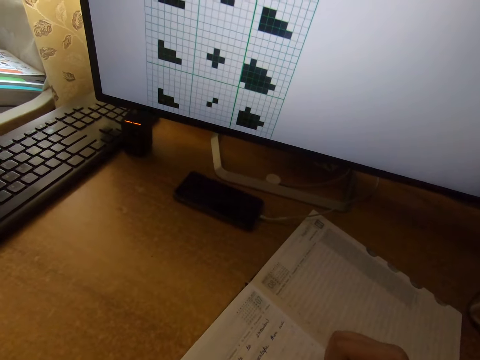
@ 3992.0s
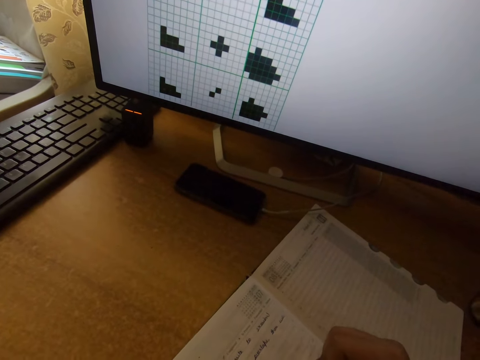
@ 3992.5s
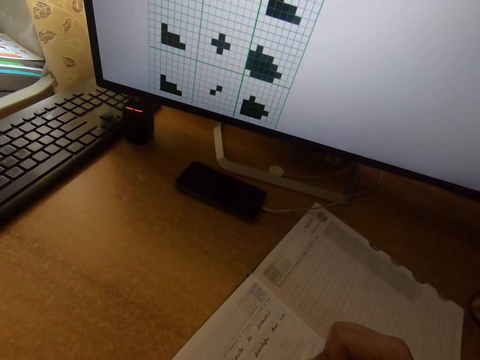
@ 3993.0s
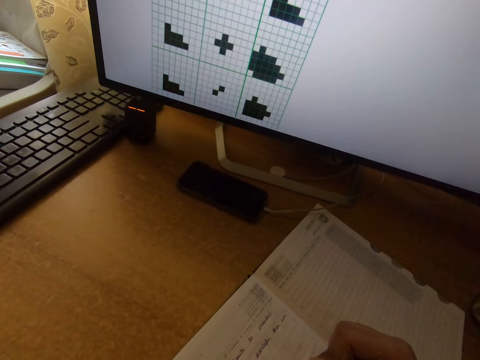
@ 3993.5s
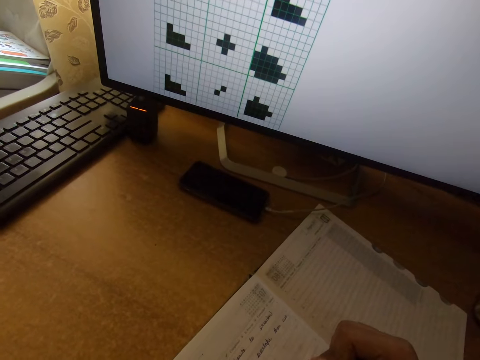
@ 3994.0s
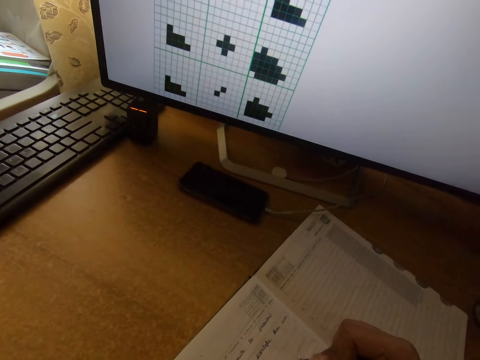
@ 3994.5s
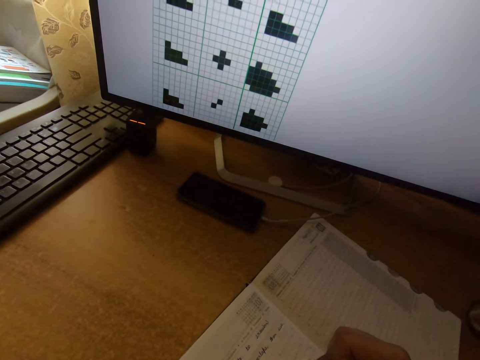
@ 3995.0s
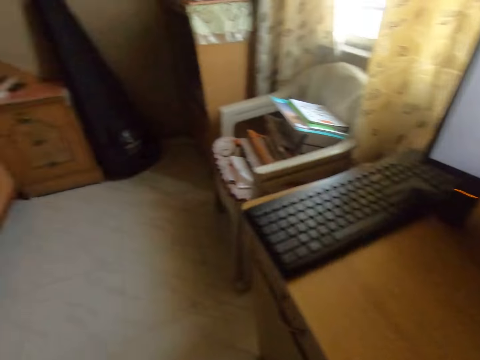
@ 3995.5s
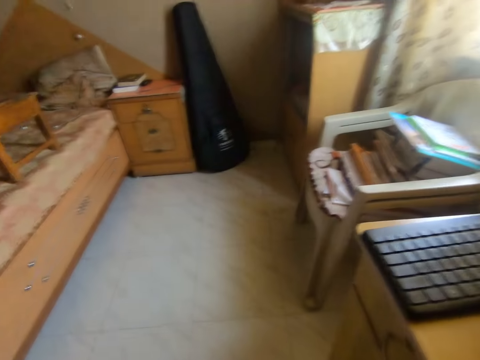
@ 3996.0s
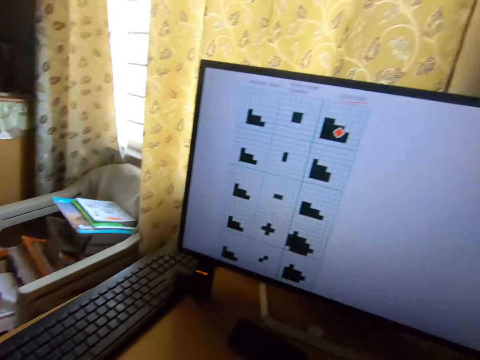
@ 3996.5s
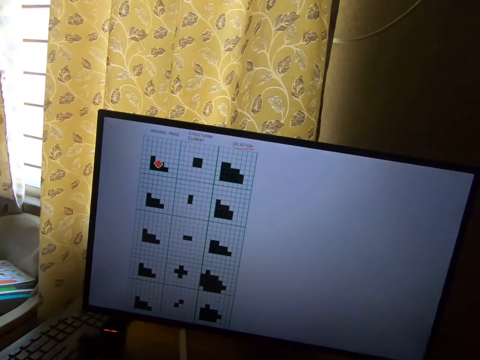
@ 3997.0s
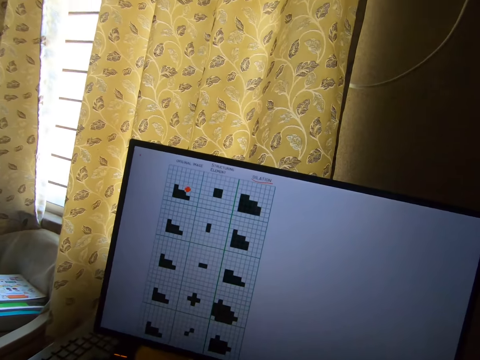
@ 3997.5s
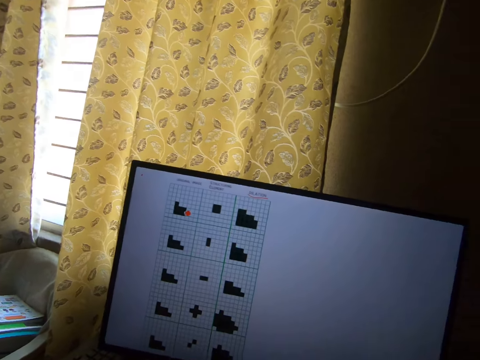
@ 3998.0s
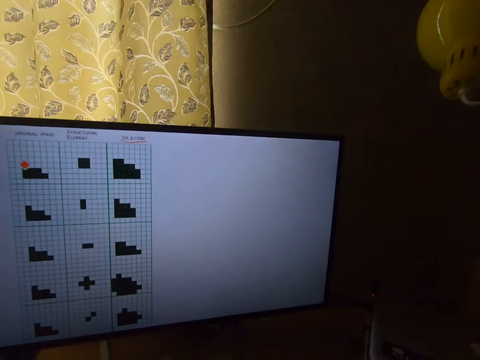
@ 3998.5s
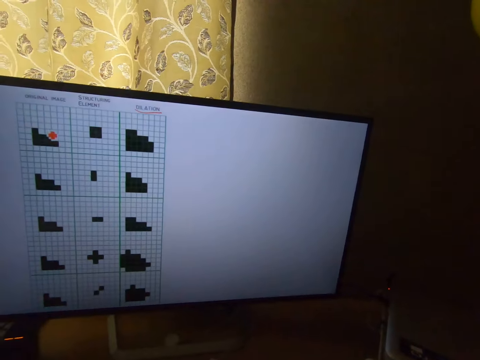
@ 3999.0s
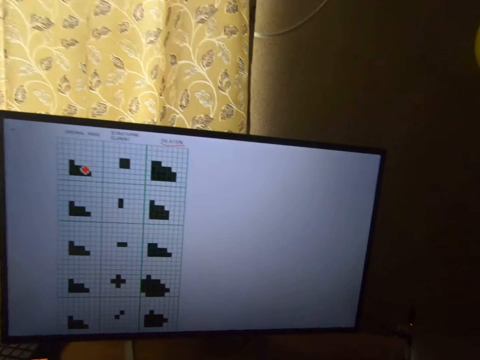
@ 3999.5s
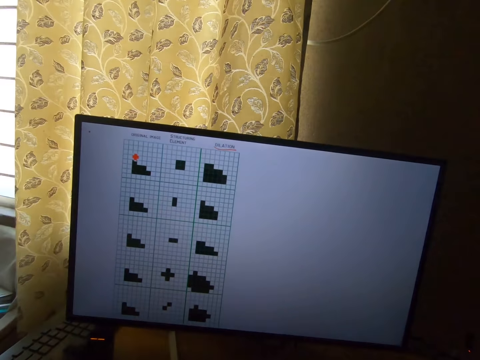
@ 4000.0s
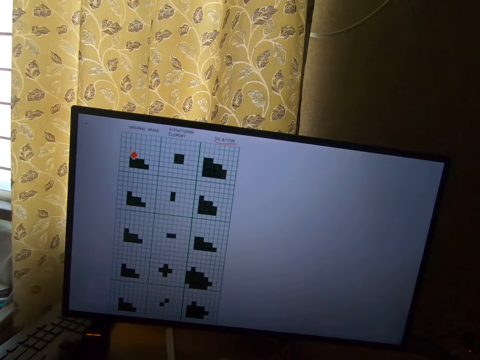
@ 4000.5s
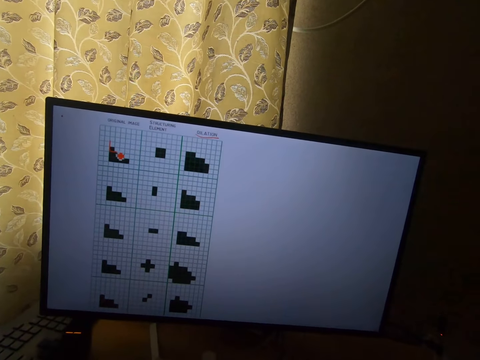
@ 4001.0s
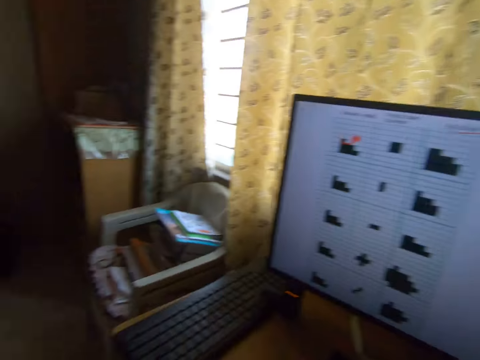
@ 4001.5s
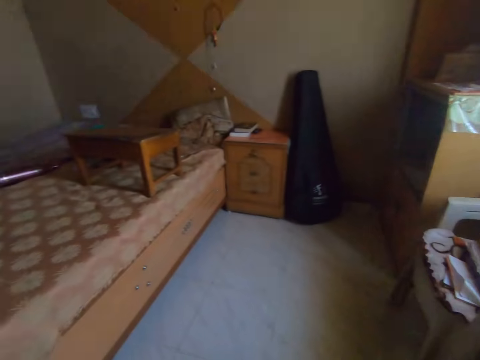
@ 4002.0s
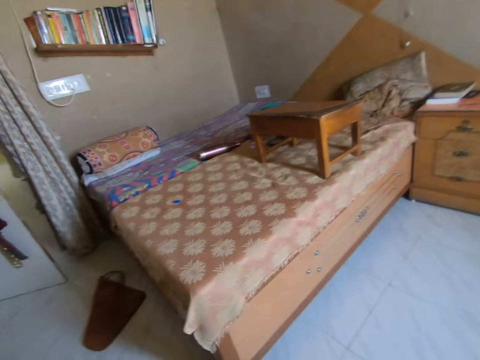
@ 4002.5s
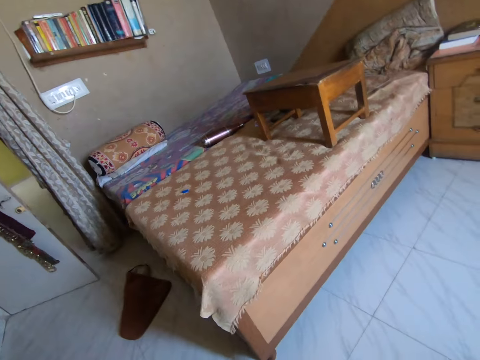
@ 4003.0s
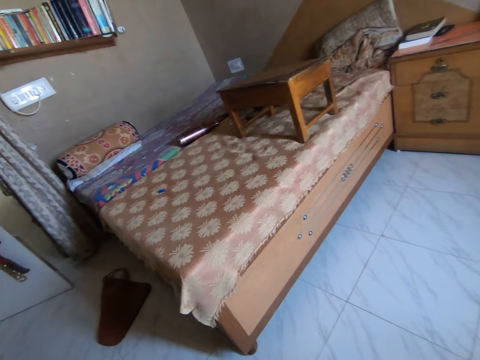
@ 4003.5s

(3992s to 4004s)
The camera wearer looks around the room. They read a presentation on the computer monitor. They look around the room.

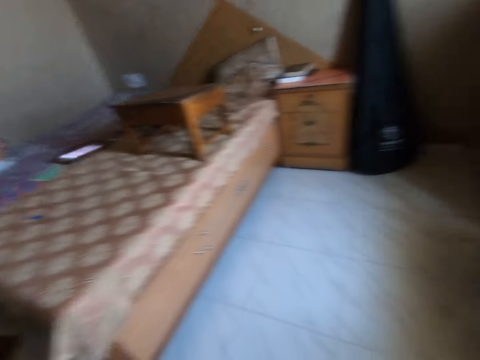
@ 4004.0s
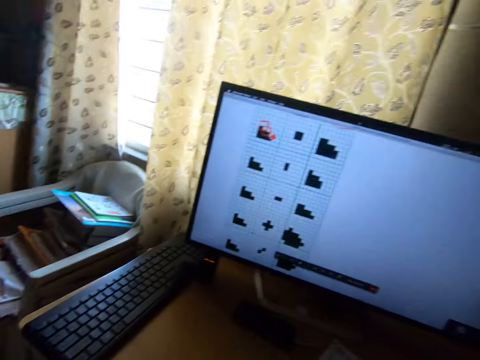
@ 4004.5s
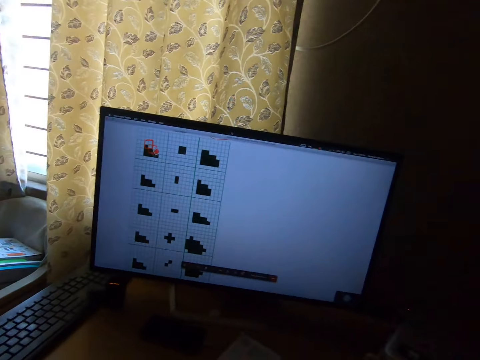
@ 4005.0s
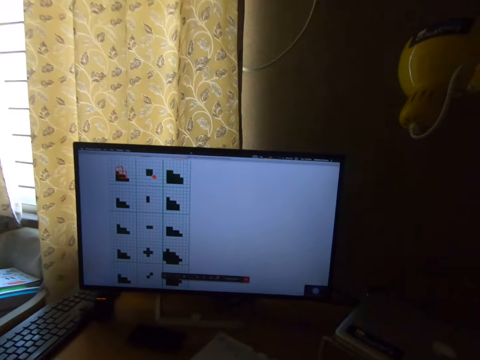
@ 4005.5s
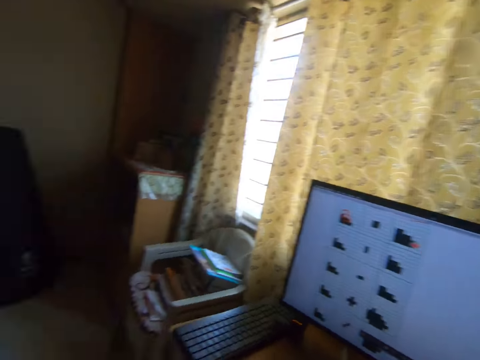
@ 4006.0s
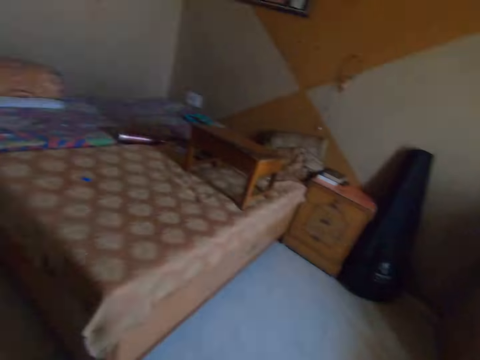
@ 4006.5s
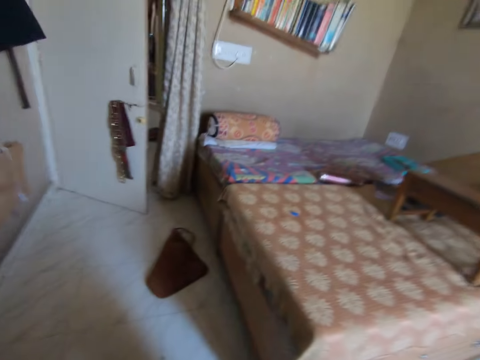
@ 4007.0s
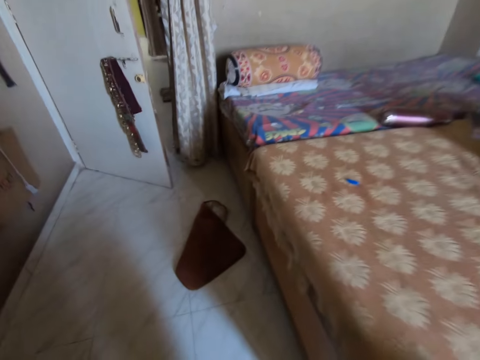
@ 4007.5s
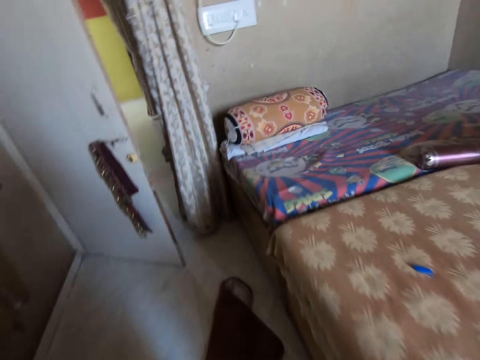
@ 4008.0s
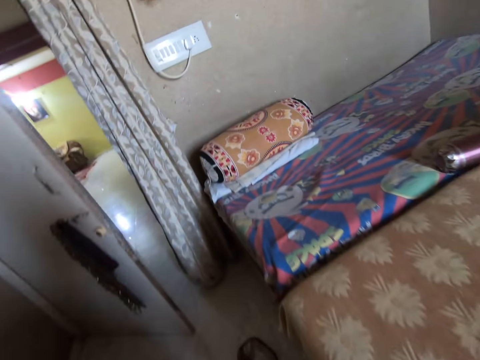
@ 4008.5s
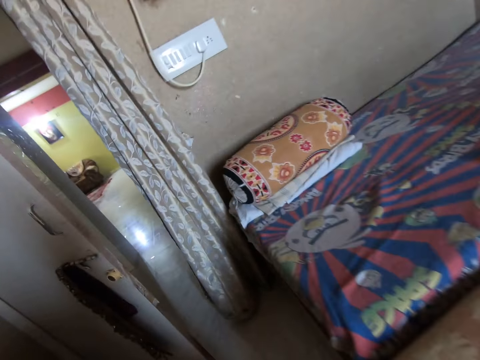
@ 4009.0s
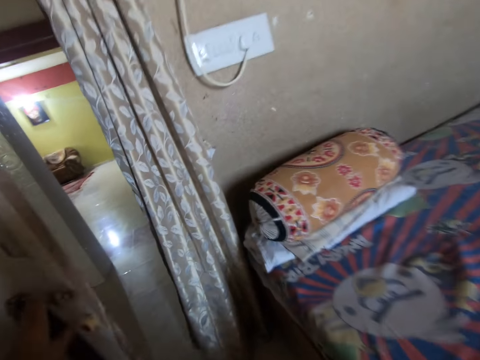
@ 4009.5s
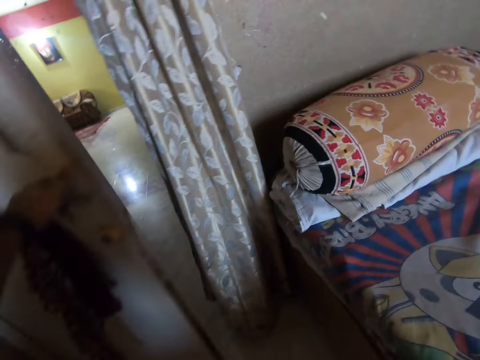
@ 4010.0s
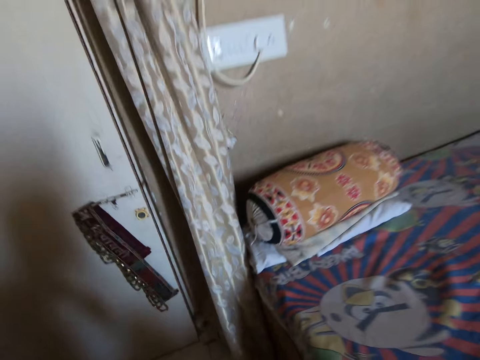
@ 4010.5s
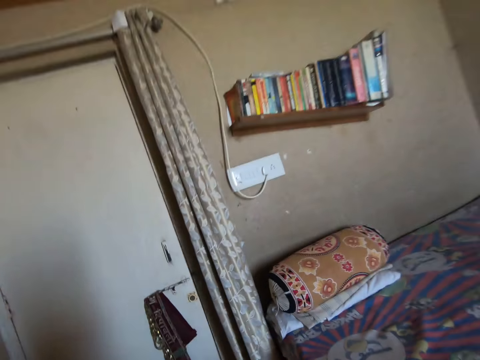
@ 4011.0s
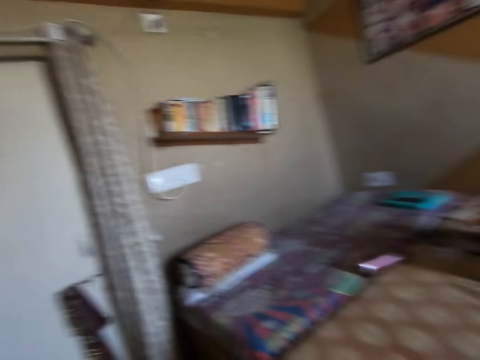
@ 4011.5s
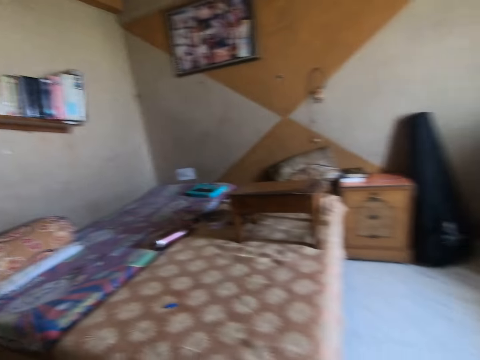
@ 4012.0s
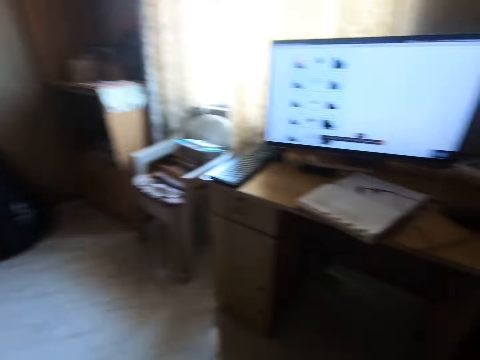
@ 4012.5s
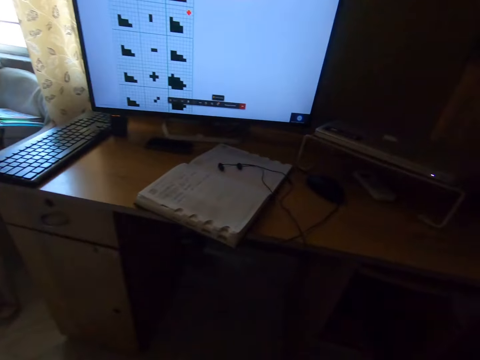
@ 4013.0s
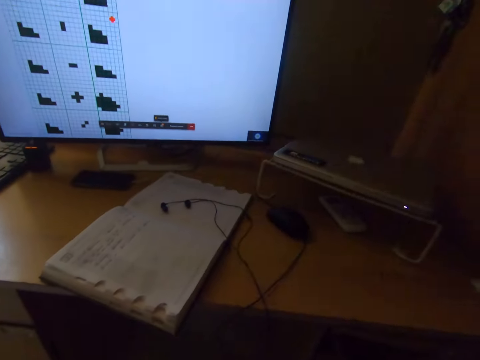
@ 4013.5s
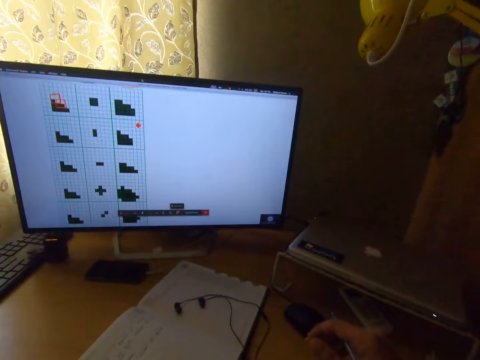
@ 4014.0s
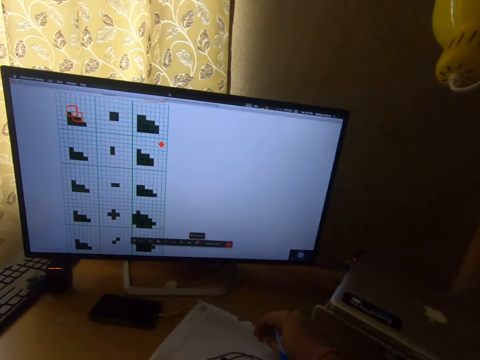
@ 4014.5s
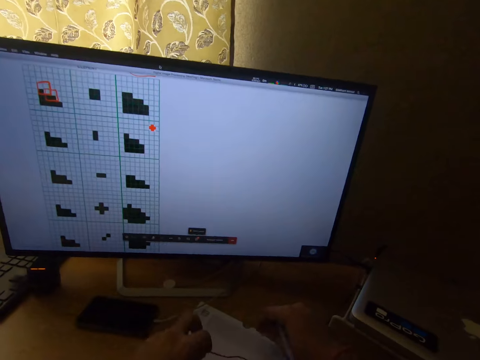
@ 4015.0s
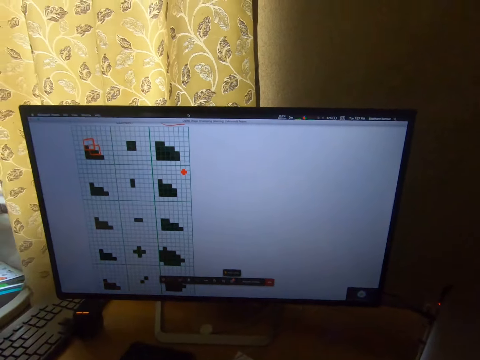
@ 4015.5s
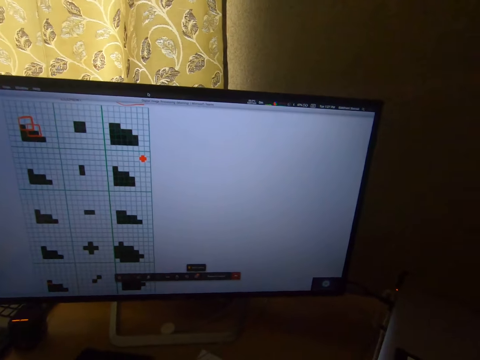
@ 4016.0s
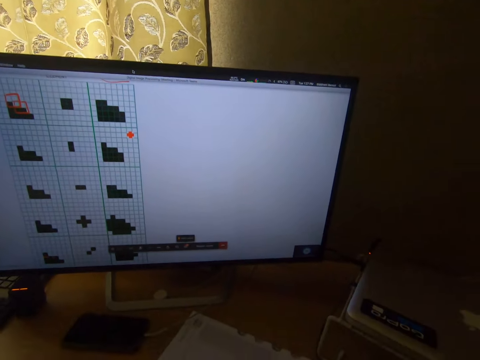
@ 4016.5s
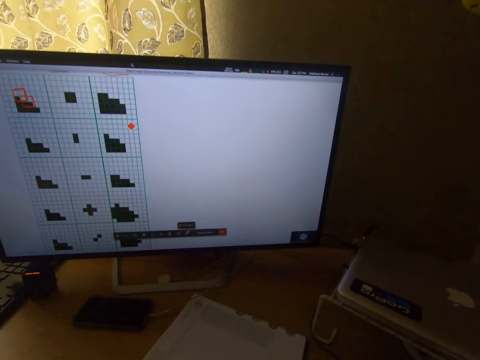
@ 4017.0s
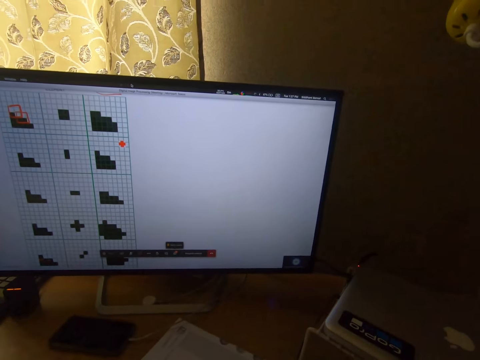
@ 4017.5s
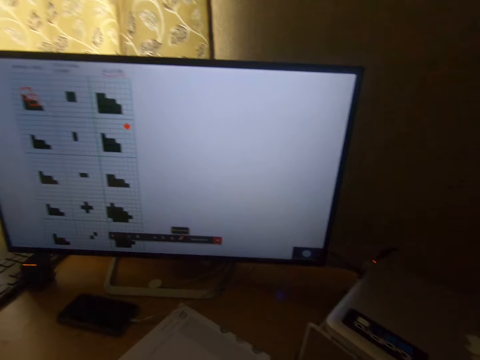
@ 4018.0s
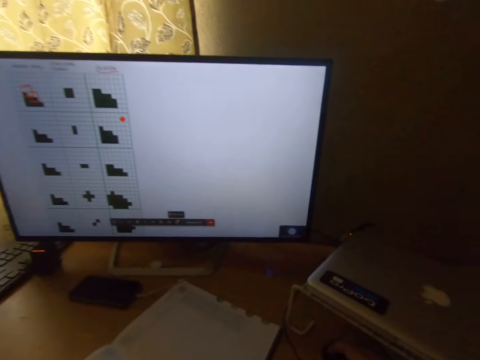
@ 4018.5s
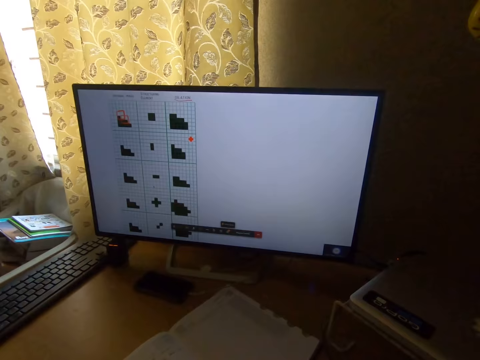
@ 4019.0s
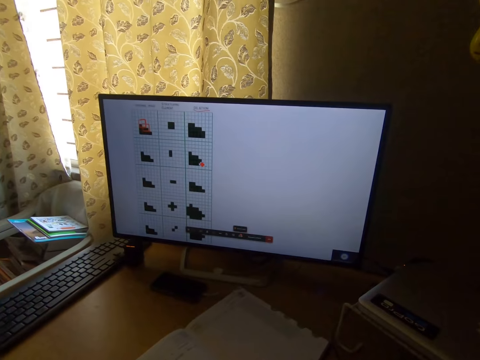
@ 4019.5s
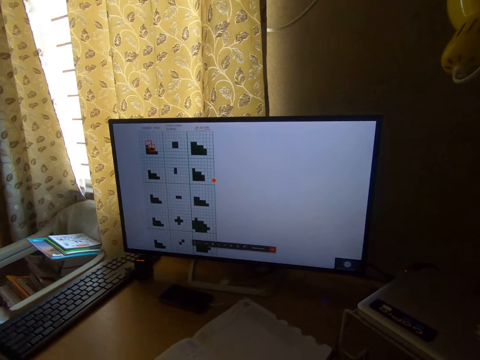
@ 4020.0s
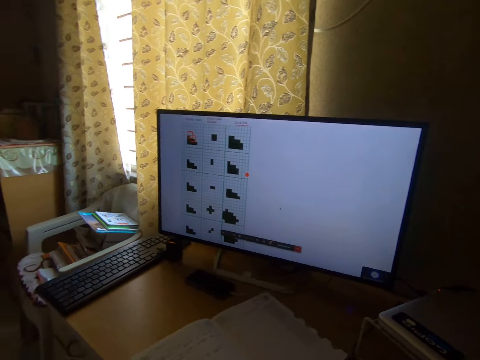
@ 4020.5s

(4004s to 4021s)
The camera wearer reads a presentation on the computer monitor. He stands up from the chair at the table. He walks to the door of the room. He shuts the door of the room with his right hand. He walks back to the table, towards the computer. He reads a presentation on the computer monitor. He sits at the table. He lowers his hands on the book on the table. He picks up an earpiece or earphones on the book on the table. He puts on the earphones. He reads the presentation on the computer monitor.
